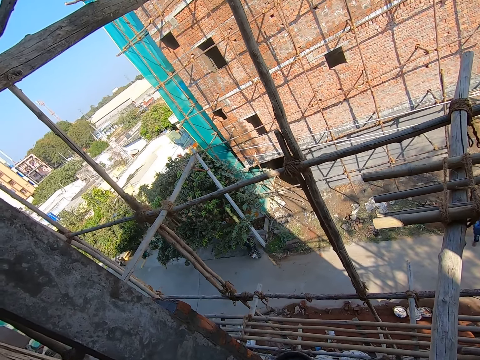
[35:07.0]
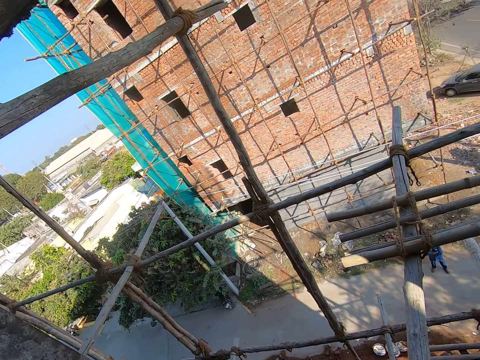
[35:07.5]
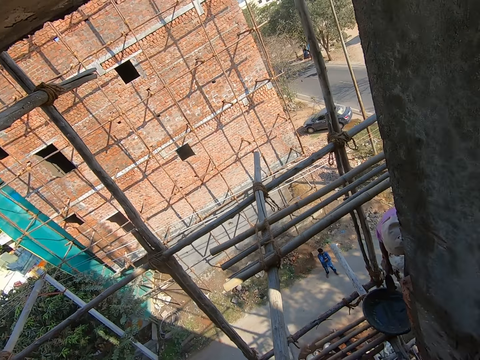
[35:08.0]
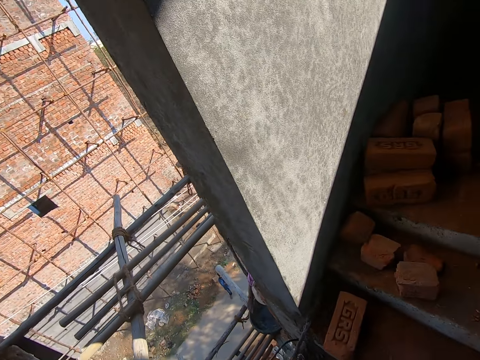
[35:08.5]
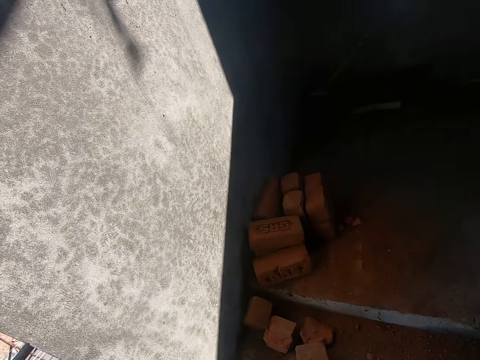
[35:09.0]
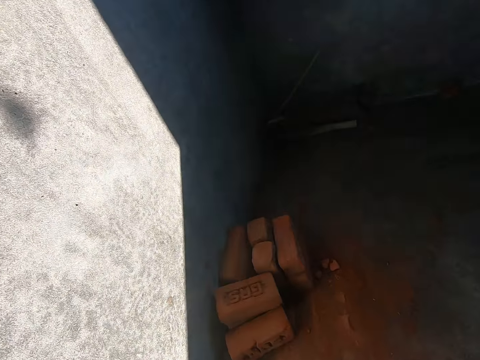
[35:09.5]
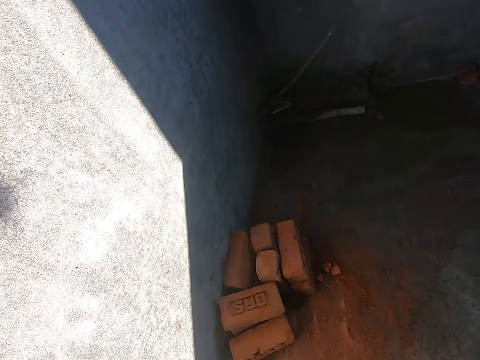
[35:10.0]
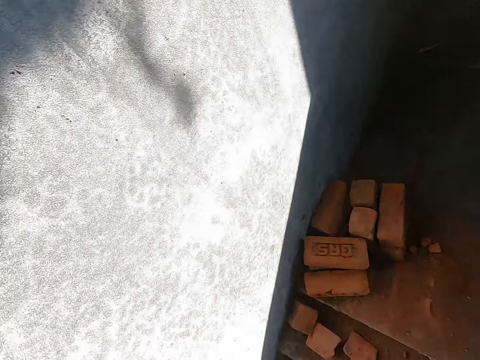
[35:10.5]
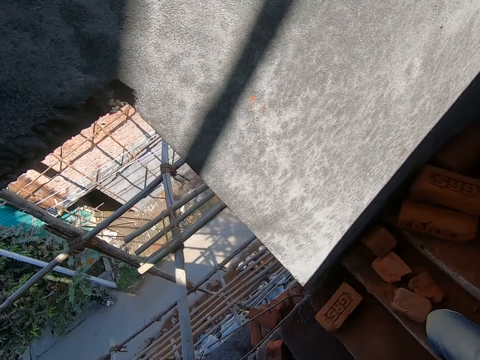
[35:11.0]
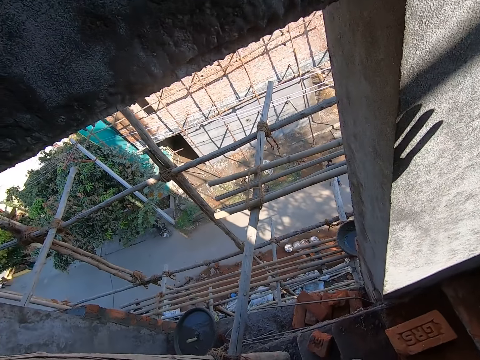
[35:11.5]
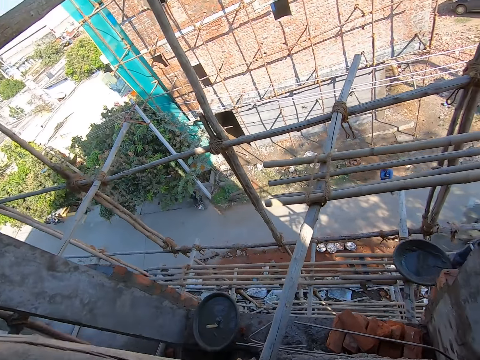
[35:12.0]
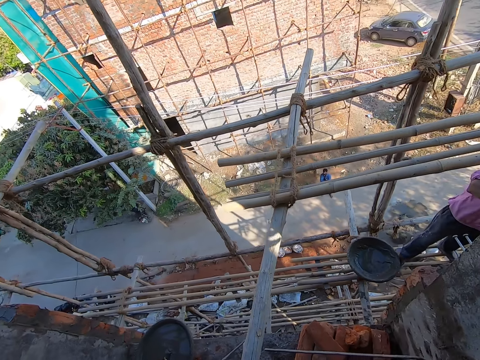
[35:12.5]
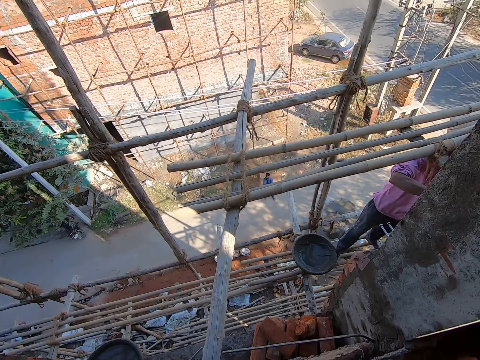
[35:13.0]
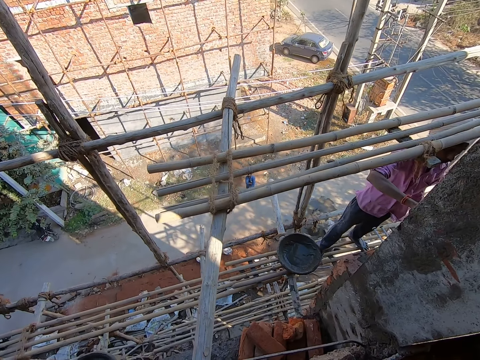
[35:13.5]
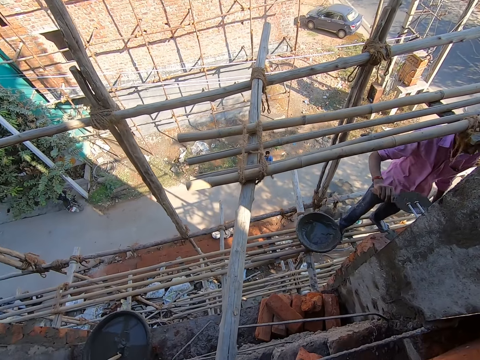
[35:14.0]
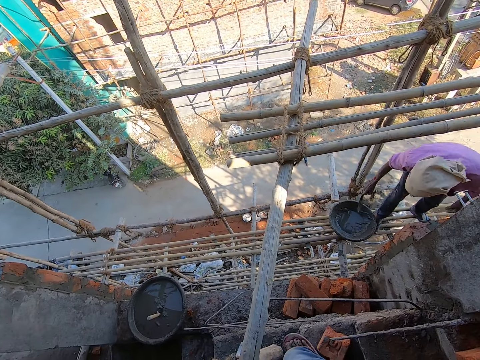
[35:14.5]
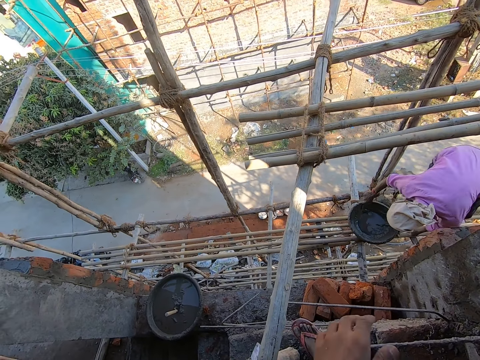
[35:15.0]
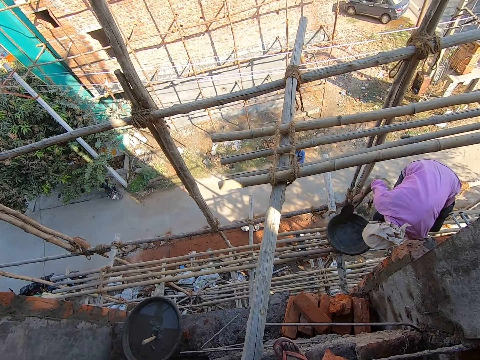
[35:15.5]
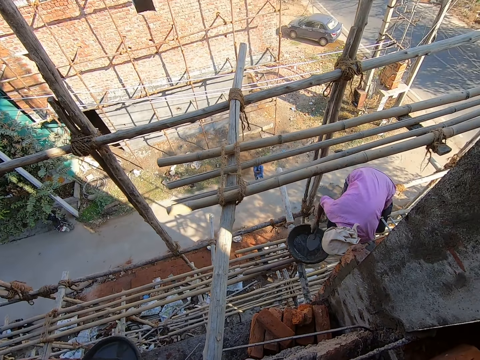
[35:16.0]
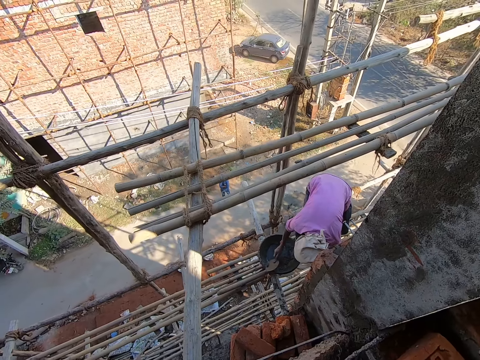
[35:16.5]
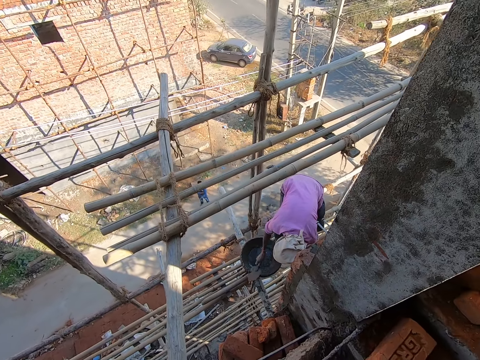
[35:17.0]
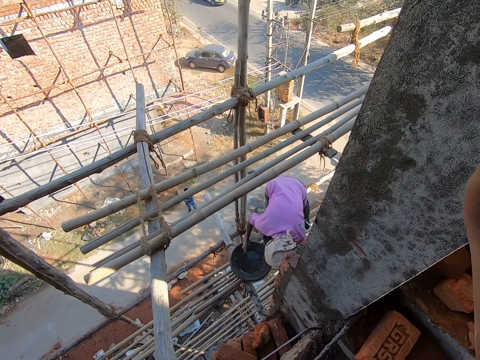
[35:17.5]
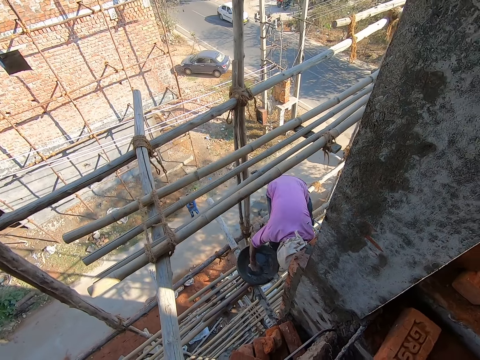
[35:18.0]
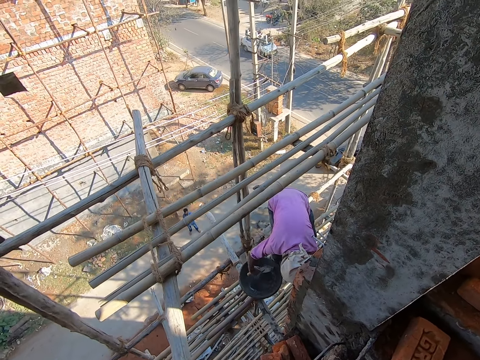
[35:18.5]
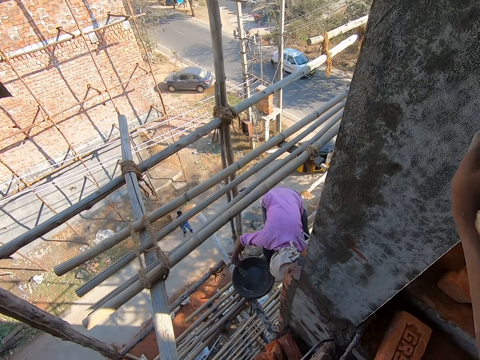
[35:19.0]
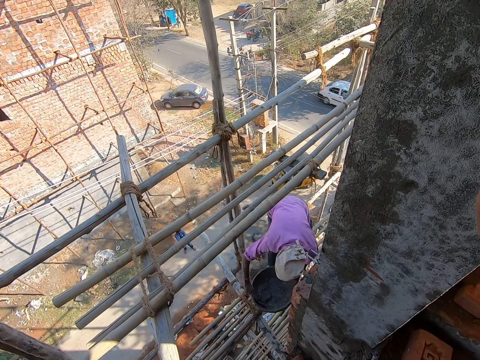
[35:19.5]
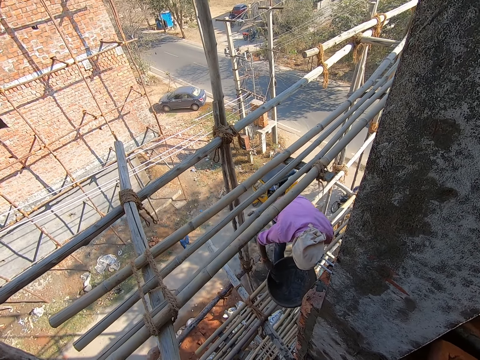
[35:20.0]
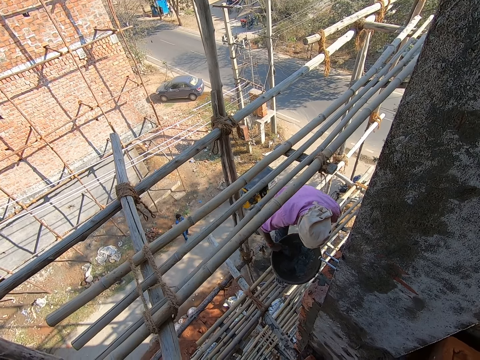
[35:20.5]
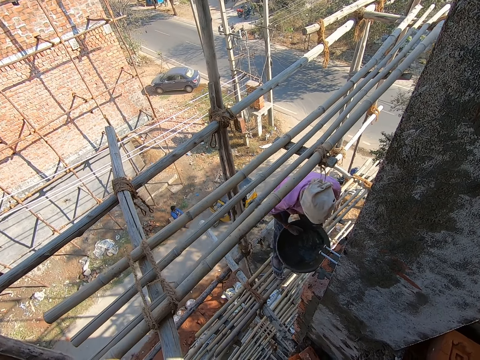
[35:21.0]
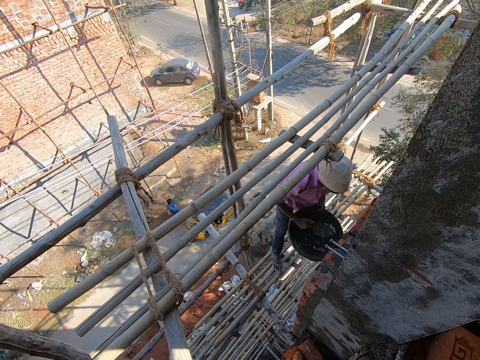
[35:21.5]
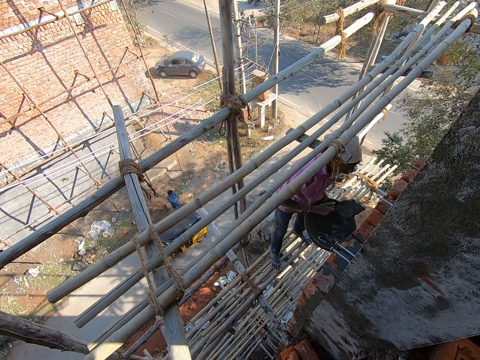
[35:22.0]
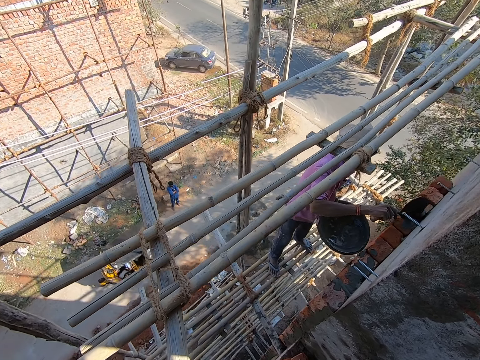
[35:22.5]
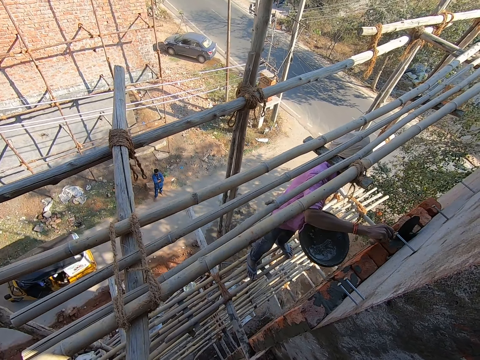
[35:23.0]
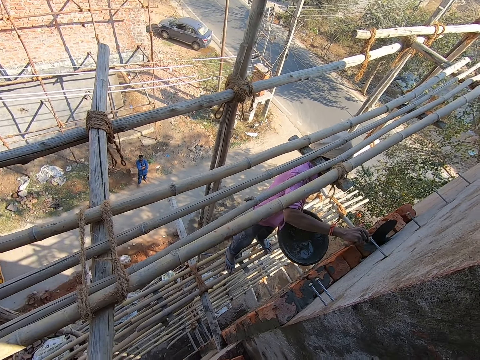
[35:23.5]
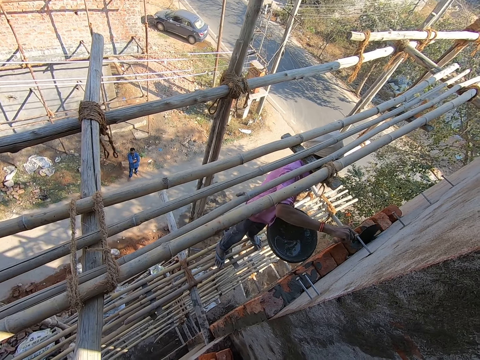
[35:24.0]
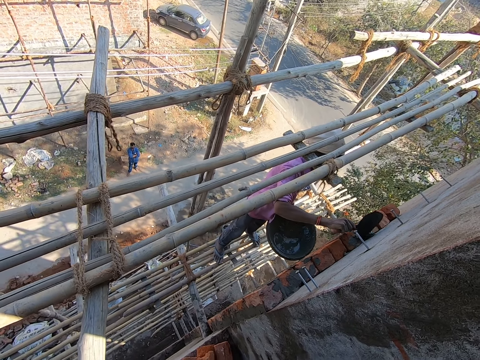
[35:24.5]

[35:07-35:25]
A man rubs the cement on the wall with the pointing trowel in his right hand. The camera wearer moves his body. Another man rubs the pointing trowel in his right hand on the rim of the cement mixing bowl, and picks up the cement mixing bowl from the bamboo frame with his left hand. The first man scoops cement from the cement mixing bowl with the pointing trowel in his right hand, and puts the cement on the wall with the pointing trowel in his right hand.

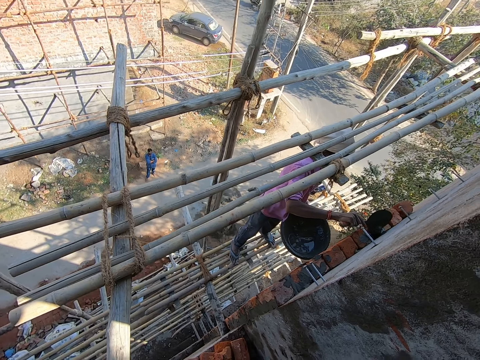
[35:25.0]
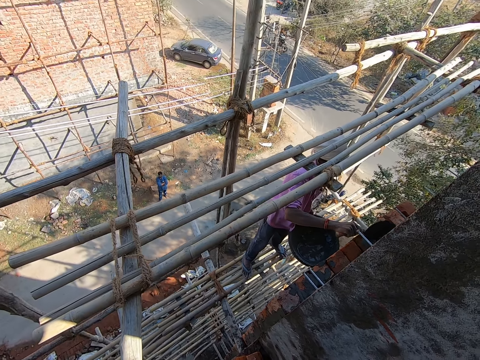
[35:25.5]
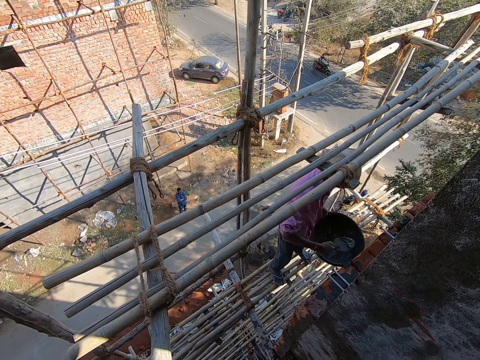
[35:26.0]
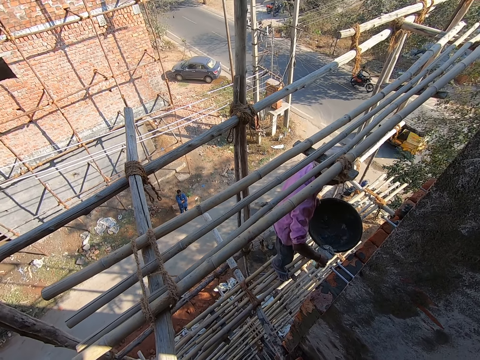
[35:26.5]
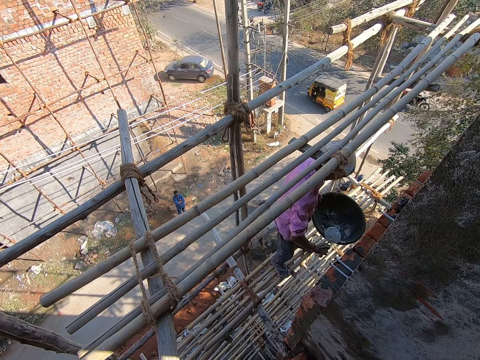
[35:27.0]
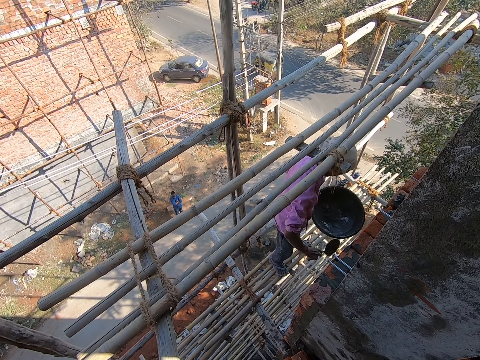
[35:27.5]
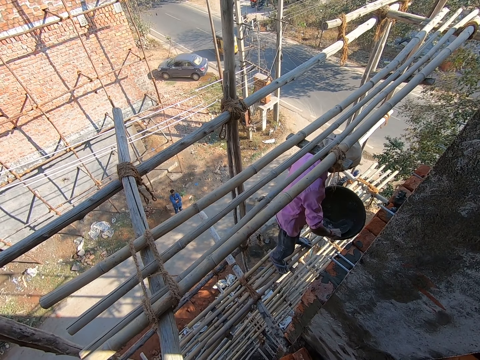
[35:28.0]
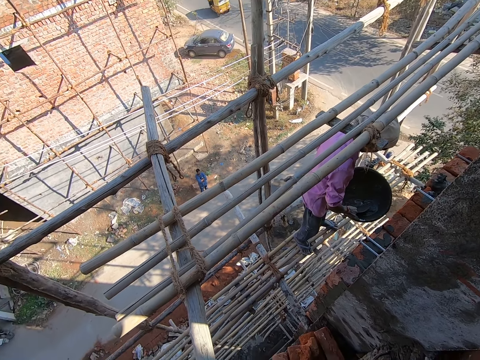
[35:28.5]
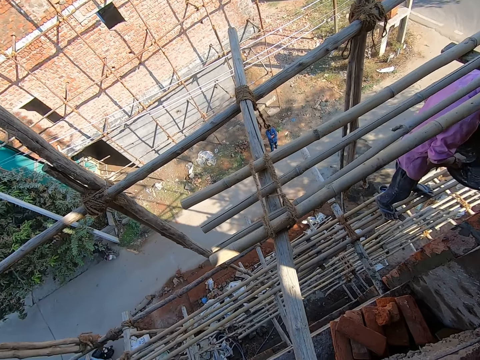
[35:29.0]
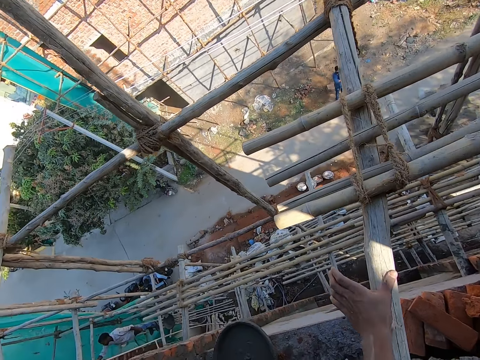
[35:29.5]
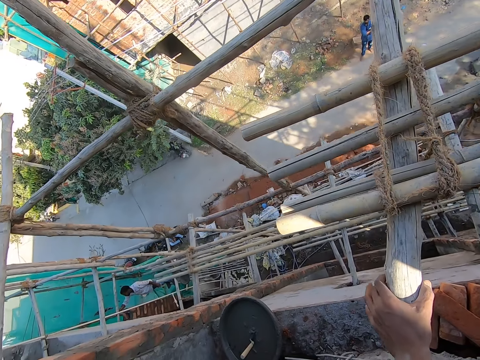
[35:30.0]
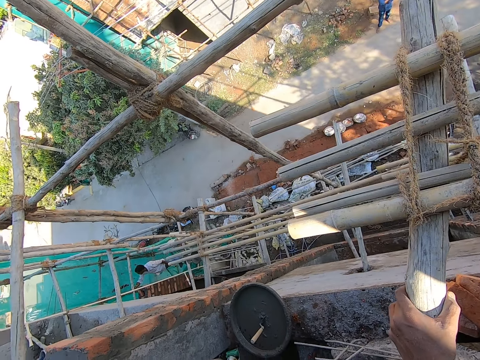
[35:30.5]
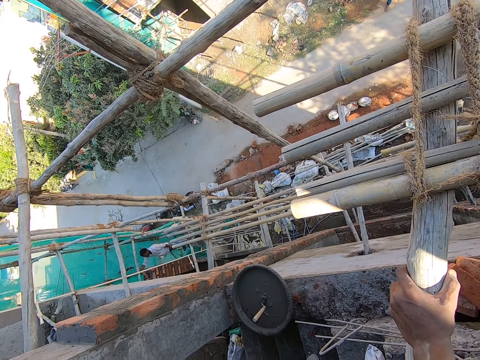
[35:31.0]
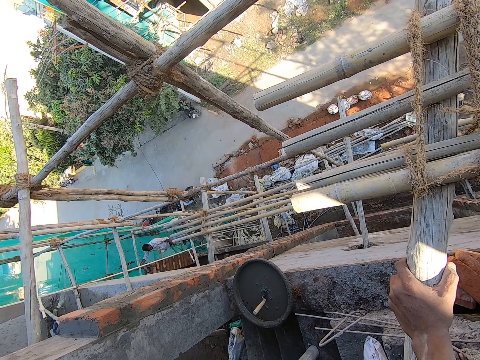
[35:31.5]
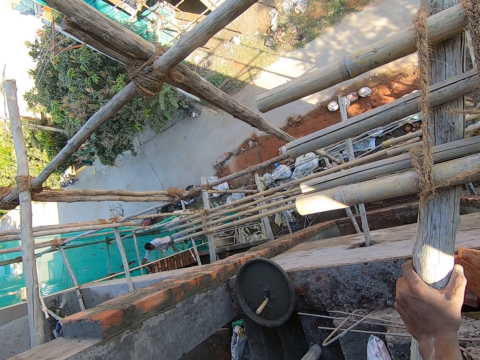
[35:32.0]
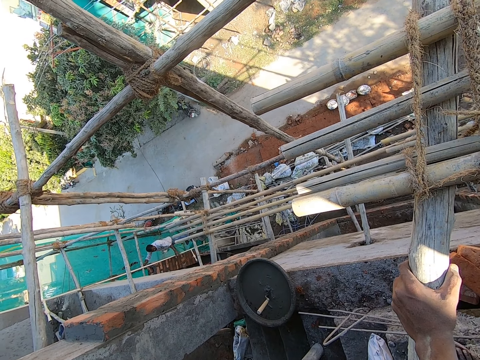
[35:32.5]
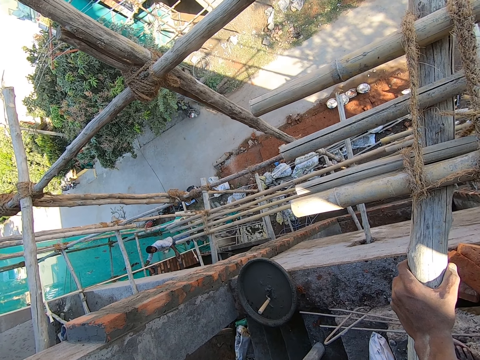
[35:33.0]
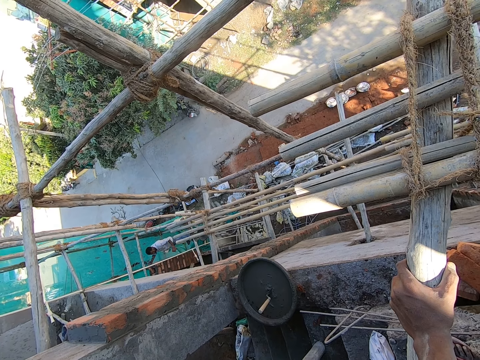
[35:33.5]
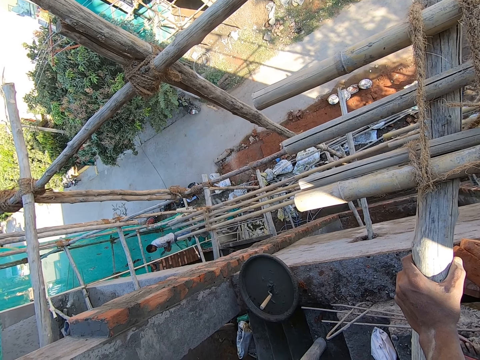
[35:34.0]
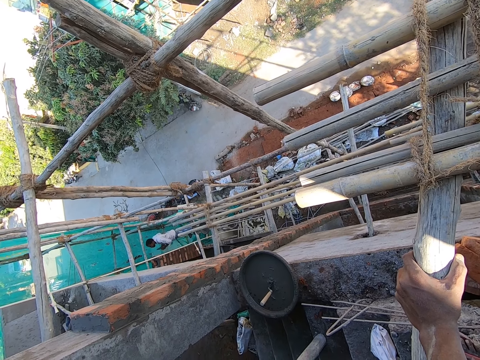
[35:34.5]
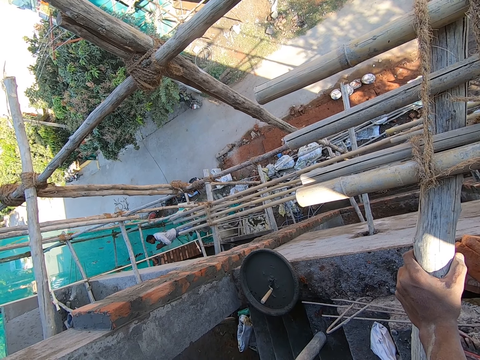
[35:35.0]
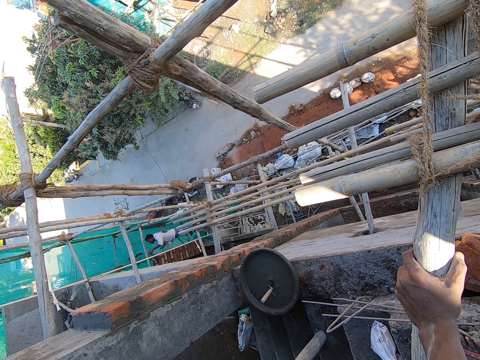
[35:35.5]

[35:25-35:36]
A man rubs the pointing trowel in his right hand on the rim of the cement mixing bowl. Another man scoops cement from the cement mixing bowl with the pointing trowel in his right hand. The camera wearer places his left hand on the bamboo stick. He holds the ladder.
